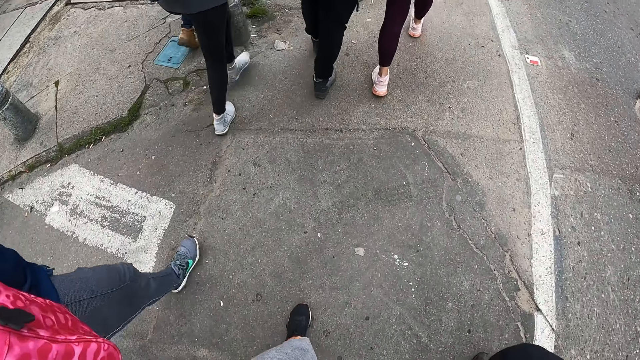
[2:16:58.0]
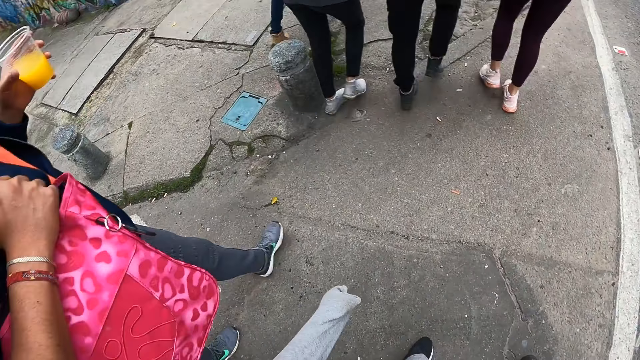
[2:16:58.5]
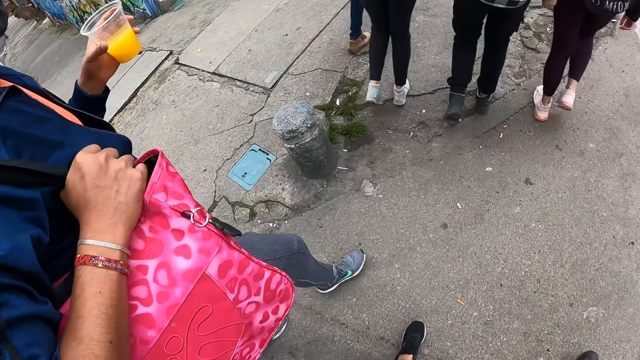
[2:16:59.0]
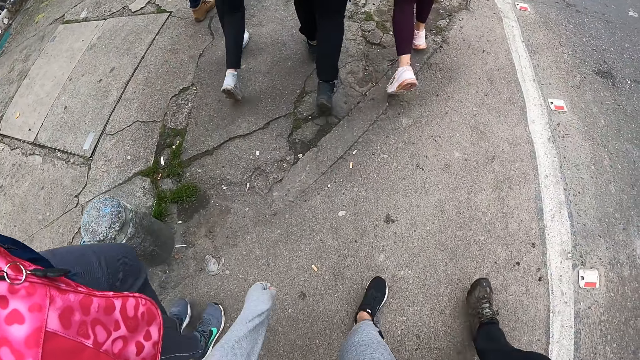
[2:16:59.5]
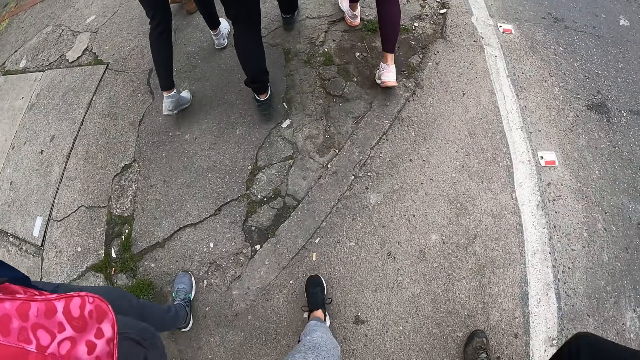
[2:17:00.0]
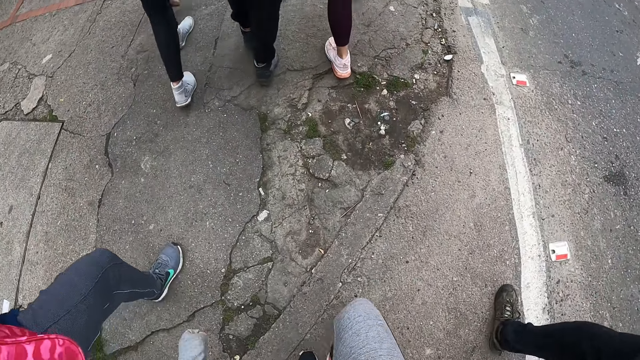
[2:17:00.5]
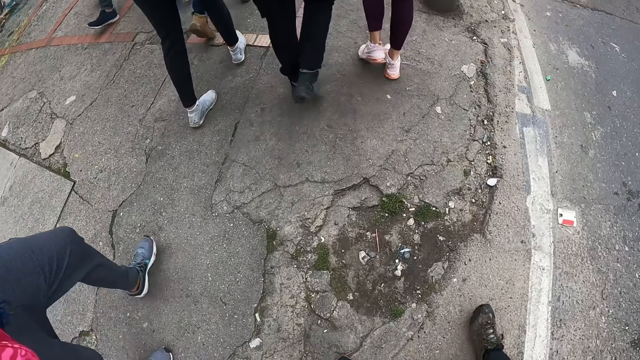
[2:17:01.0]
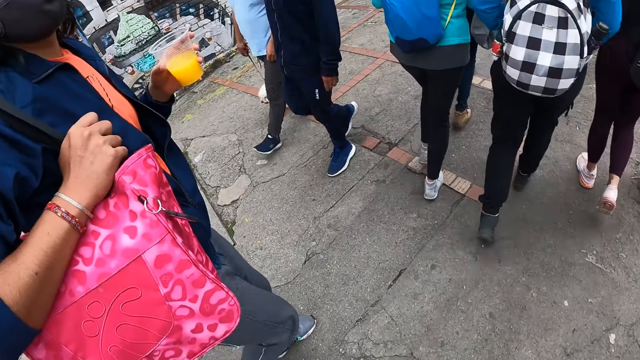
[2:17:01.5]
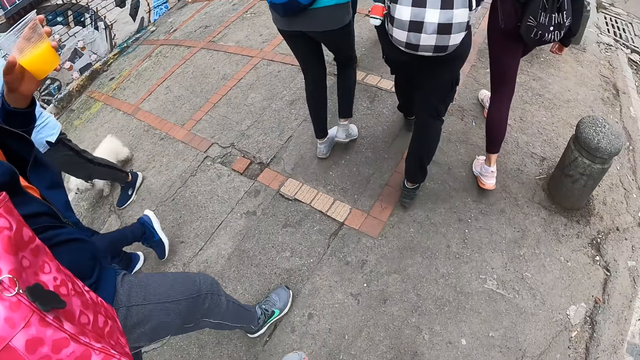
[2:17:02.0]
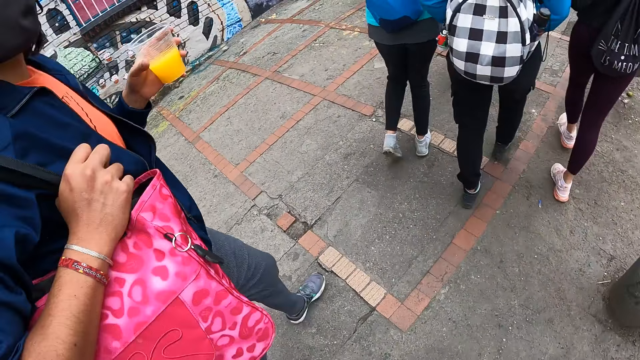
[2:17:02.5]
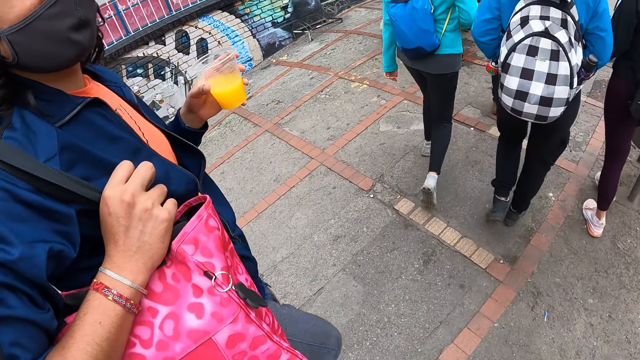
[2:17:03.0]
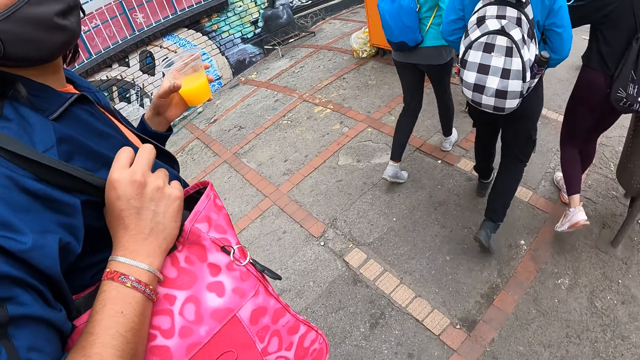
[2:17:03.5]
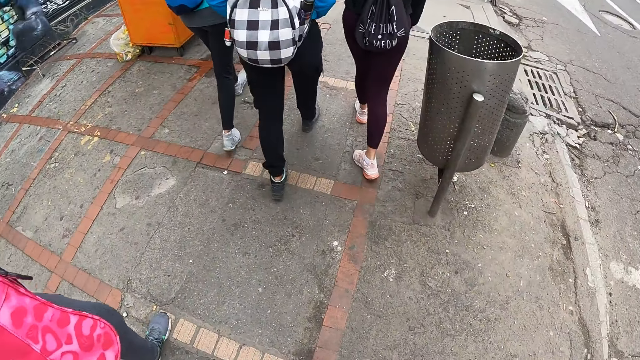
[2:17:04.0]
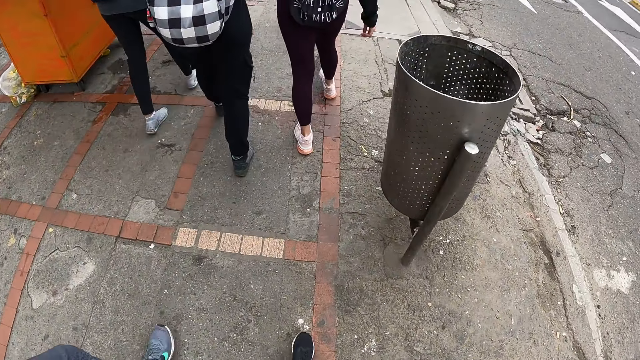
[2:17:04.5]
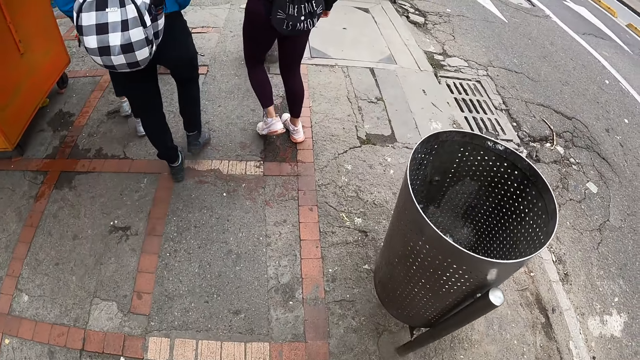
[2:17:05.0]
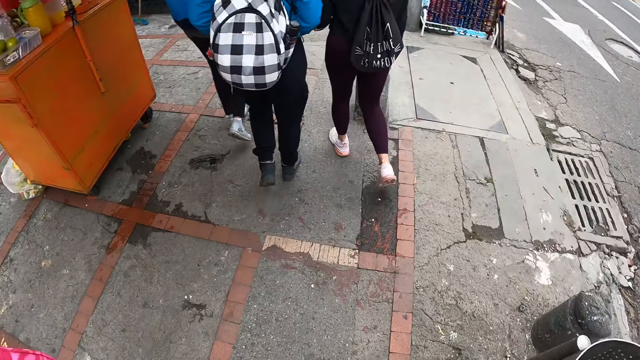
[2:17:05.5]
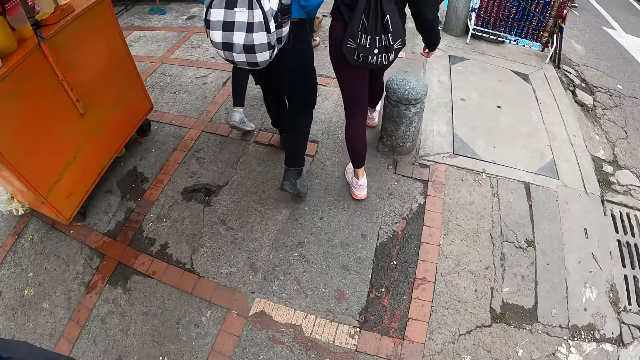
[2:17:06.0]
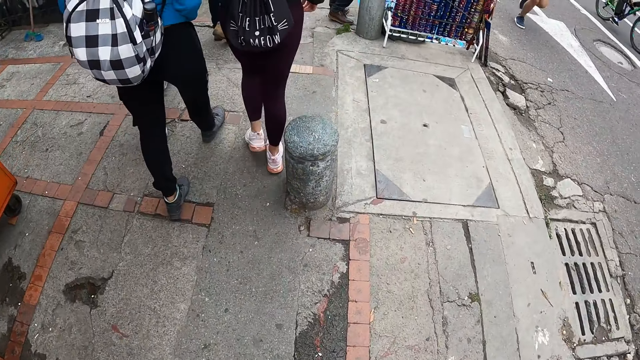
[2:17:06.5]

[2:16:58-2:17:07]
The camera wearer walks on the road. They turn aside. They walk on the road with a person and another person. They turn aside. The other person holds a tumbler. The camera wearer walks along the road.

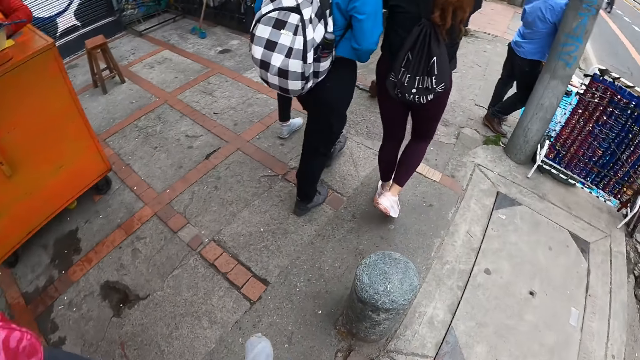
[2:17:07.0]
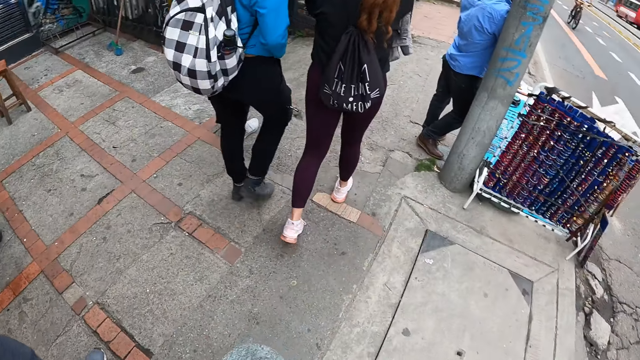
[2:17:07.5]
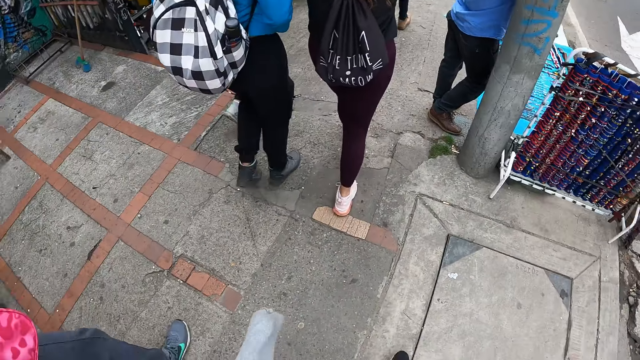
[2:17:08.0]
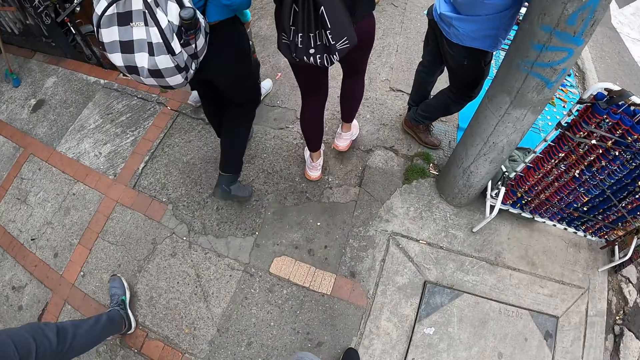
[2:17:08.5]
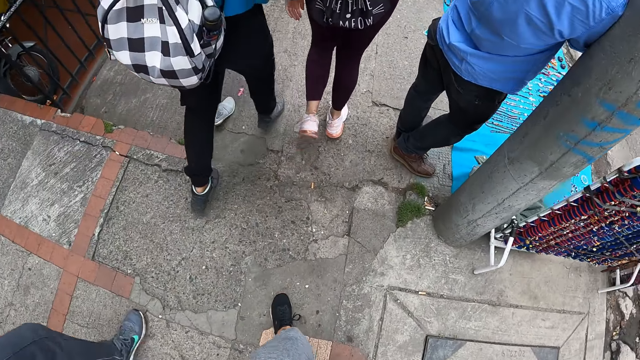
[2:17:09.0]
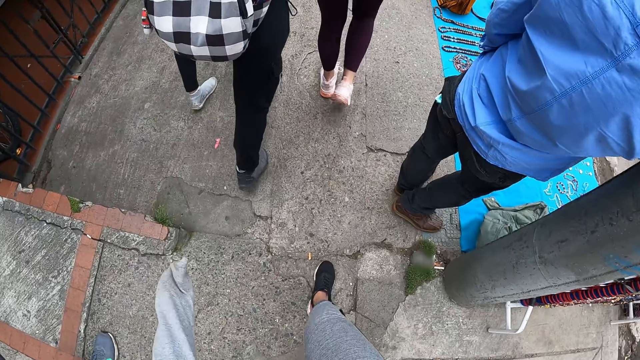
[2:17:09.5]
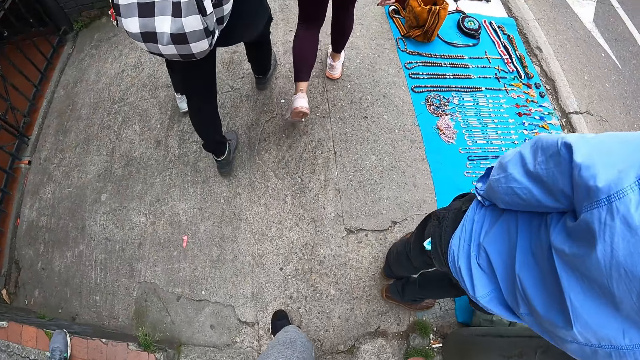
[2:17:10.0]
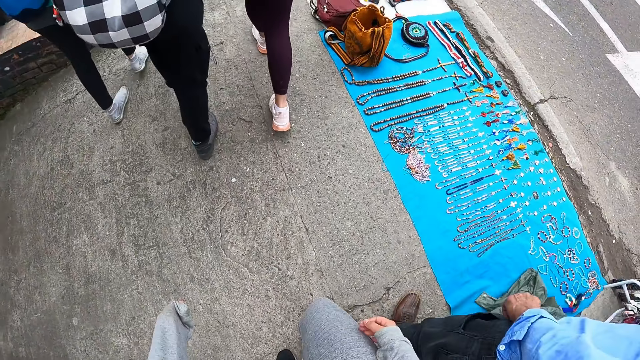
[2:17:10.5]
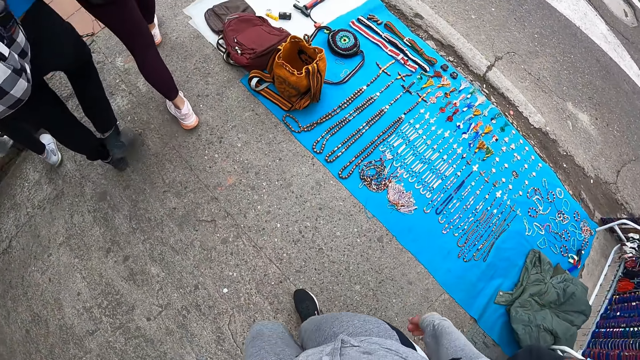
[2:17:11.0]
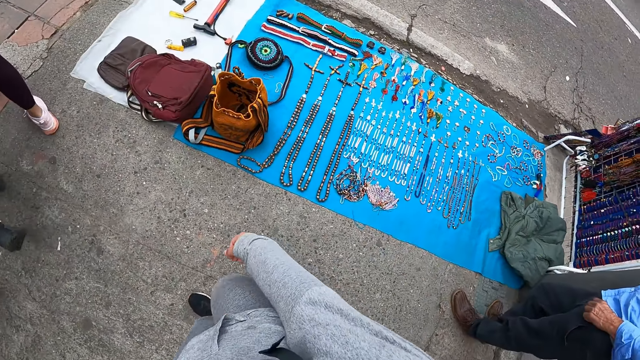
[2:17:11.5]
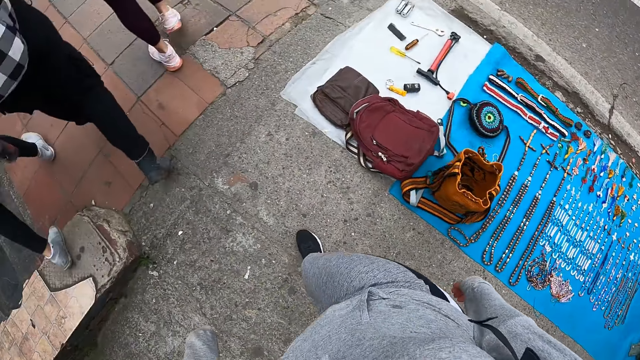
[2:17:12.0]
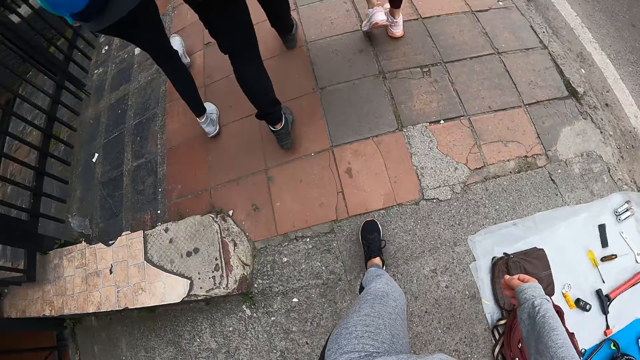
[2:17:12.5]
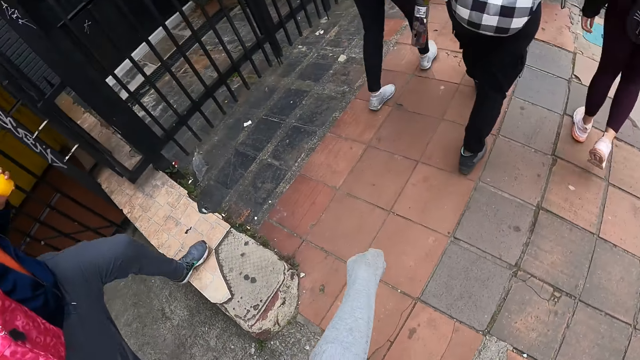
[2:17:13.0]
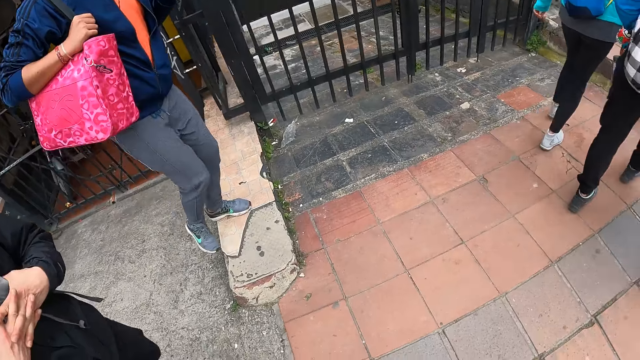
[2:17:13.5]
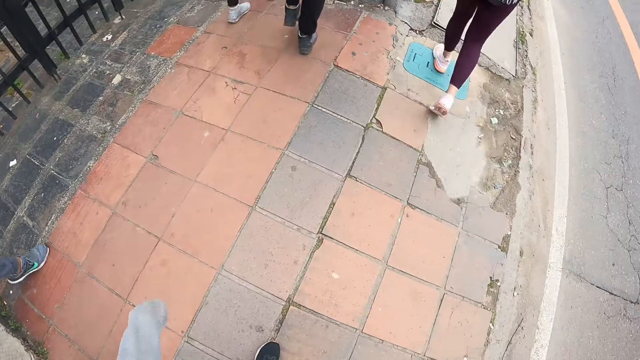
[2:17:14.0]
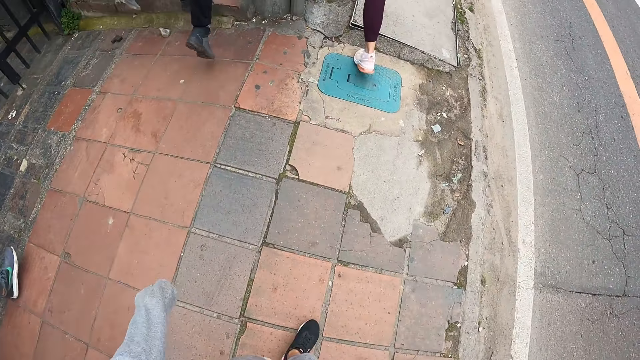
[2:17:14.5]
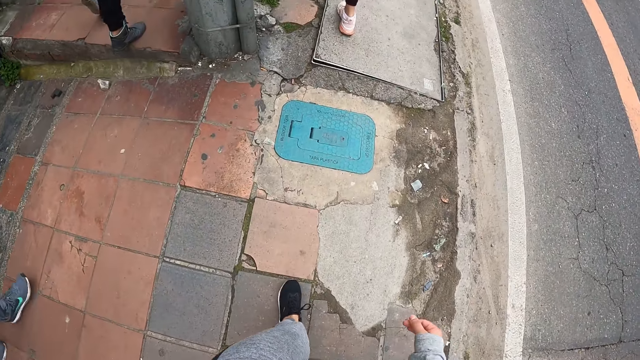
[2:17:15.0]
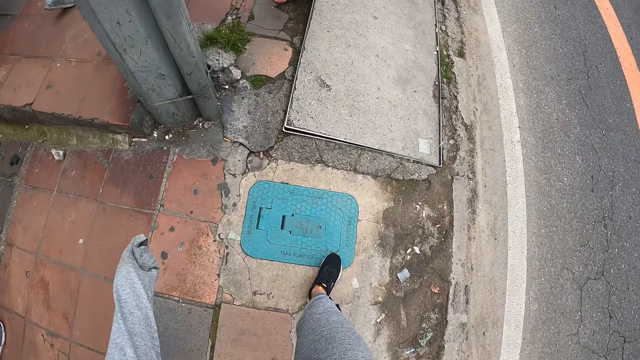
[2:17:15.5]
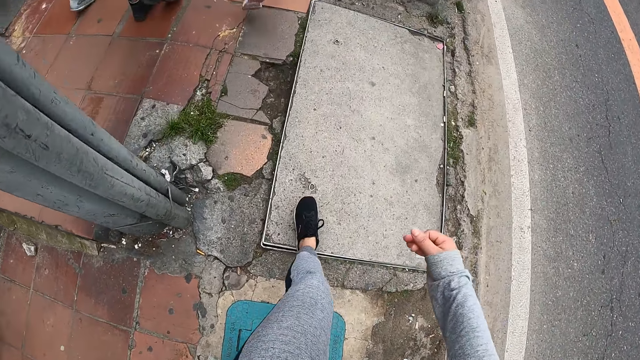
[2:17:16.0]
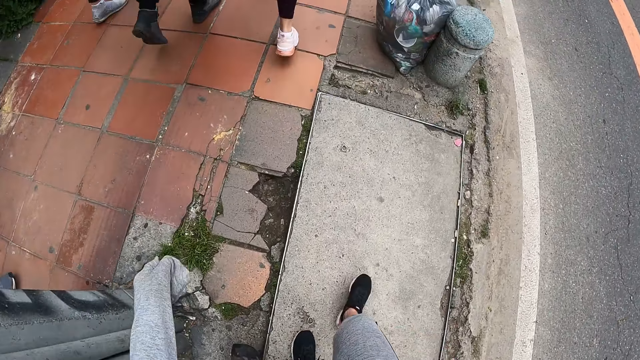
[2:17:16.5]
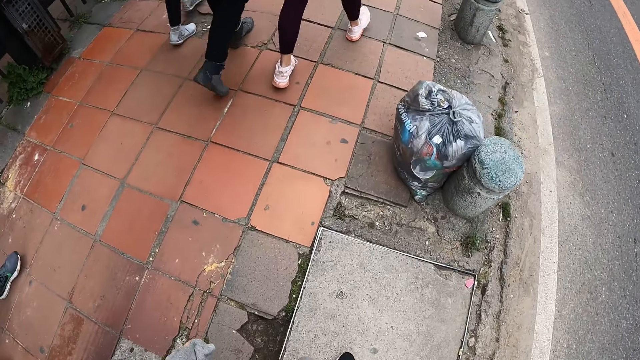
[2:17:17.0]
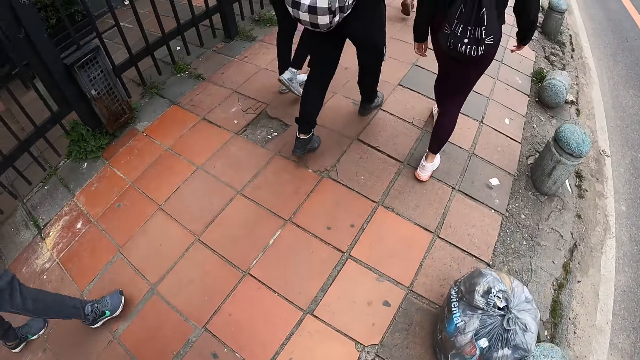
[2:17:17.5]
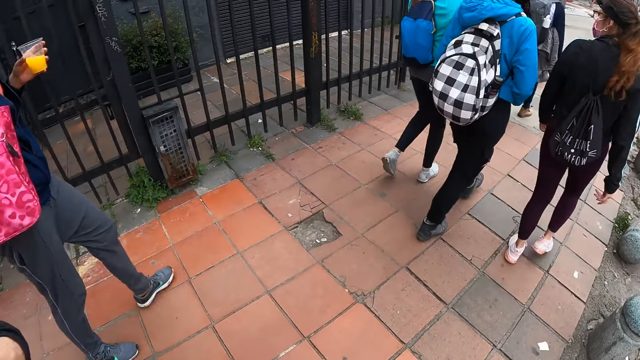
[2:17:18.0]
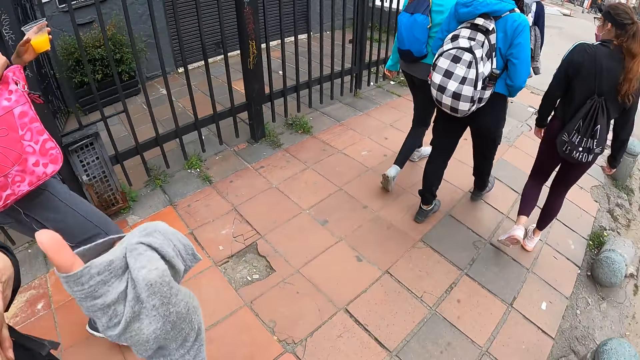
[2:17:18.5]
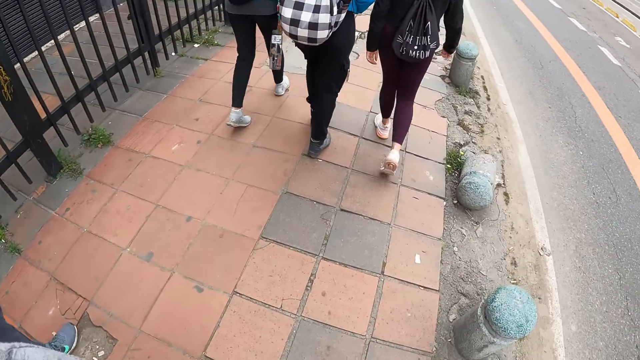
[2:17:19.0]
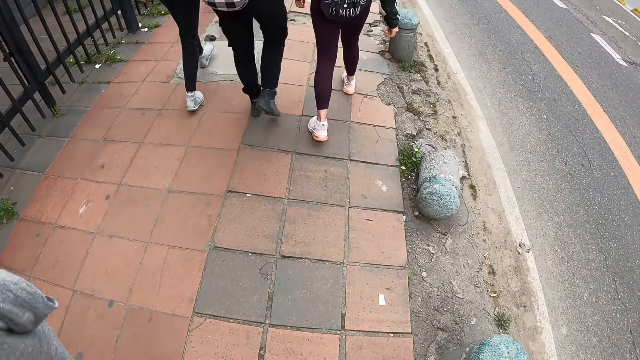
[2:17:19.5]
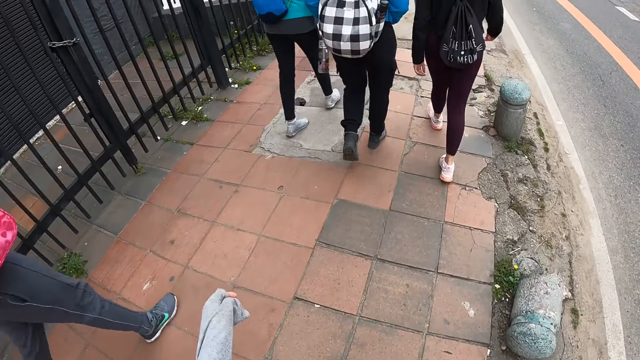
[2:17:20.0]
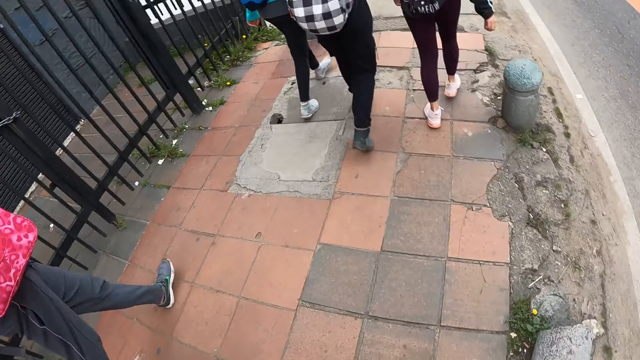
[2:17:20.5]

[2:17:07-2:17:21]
The camera wearer turns aside. They walk with a person. They move the left hand. They move the right hand. They move the left hand. They move both hands. They turn aside. They raise the left hand. They walk on the pavement.
